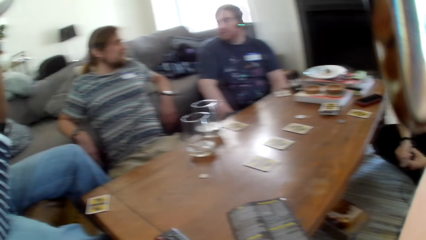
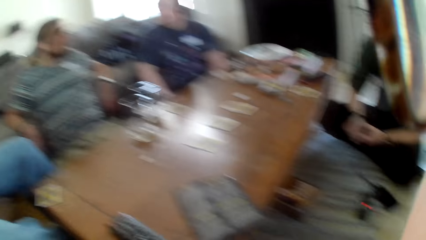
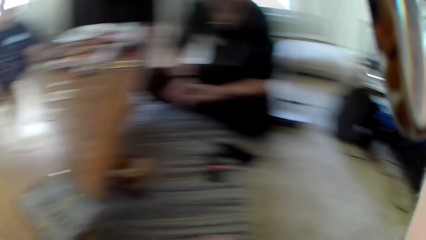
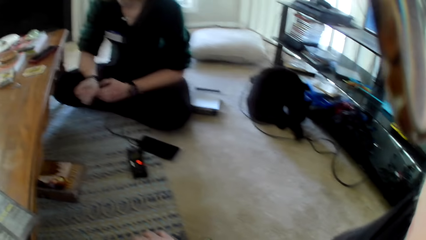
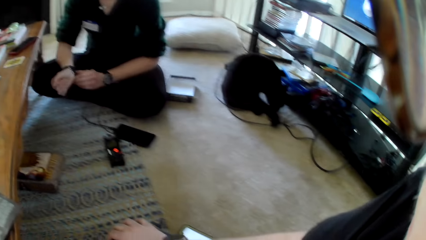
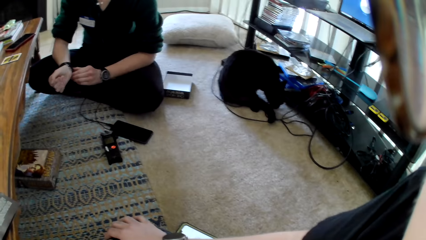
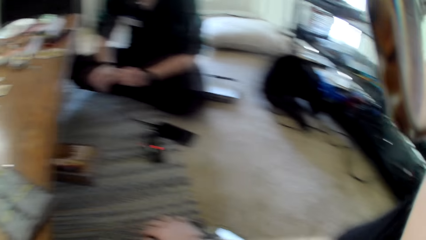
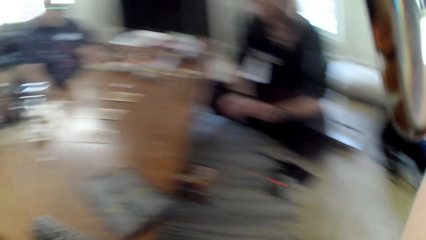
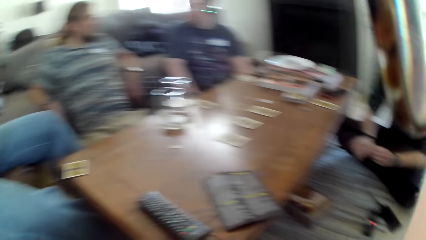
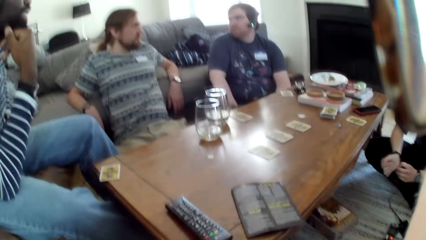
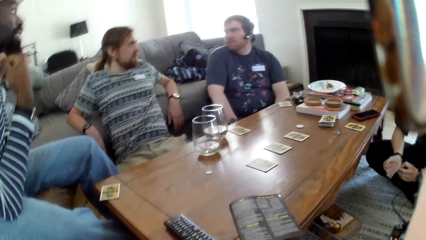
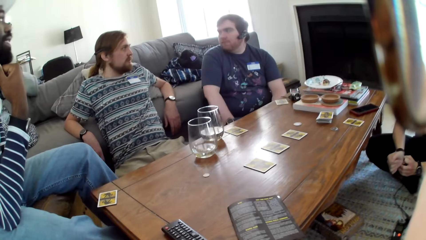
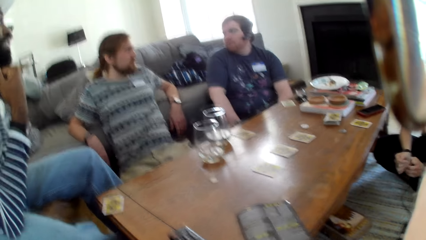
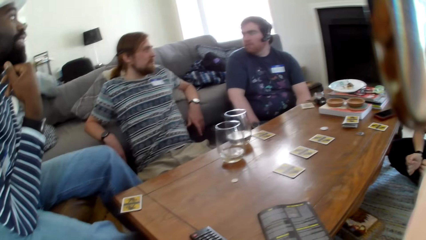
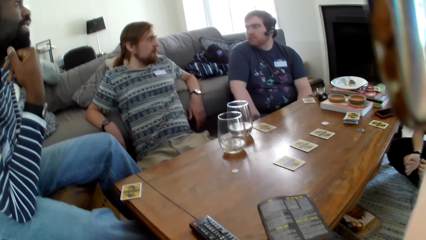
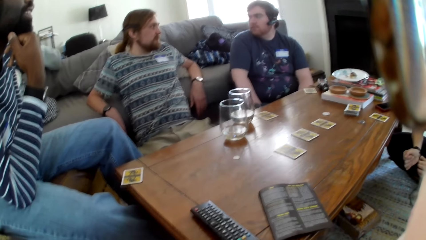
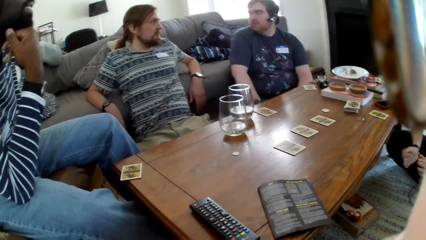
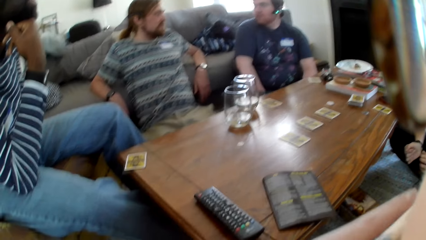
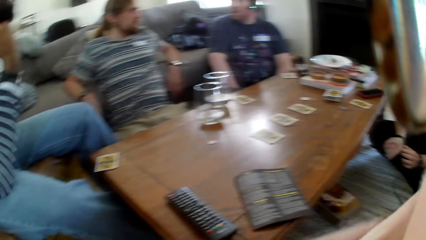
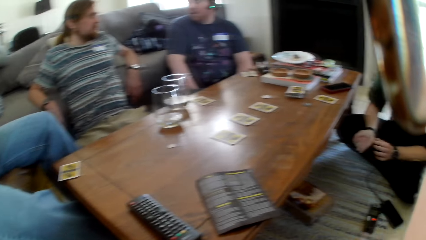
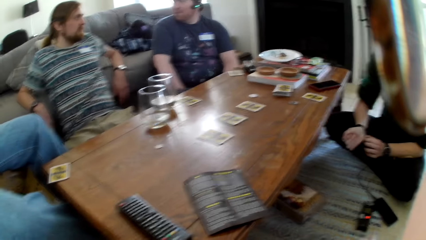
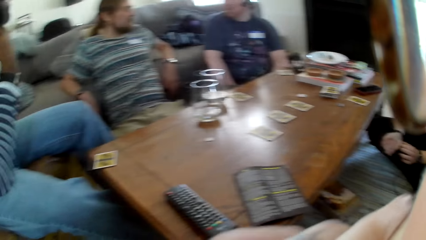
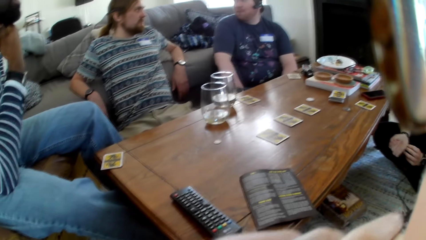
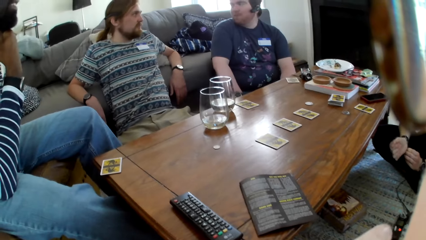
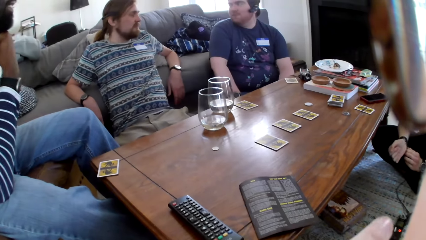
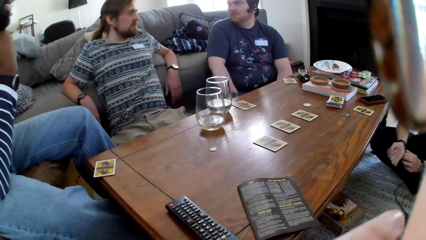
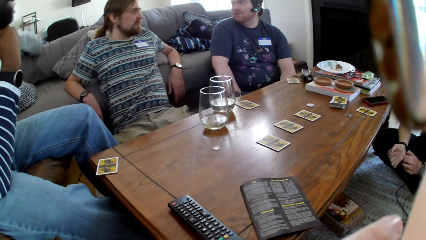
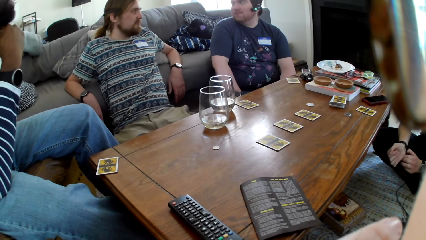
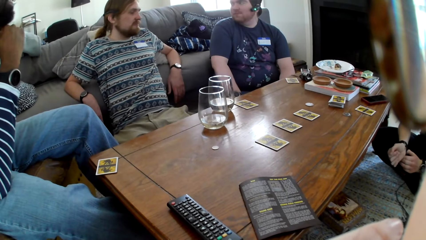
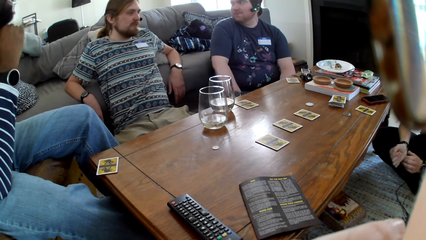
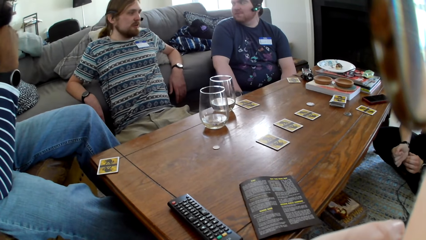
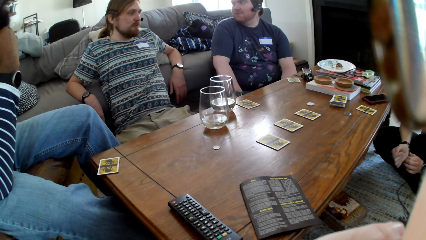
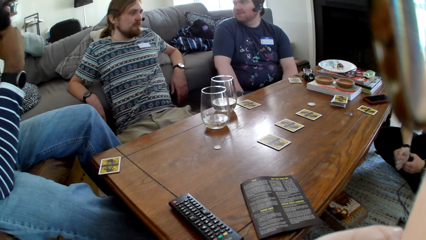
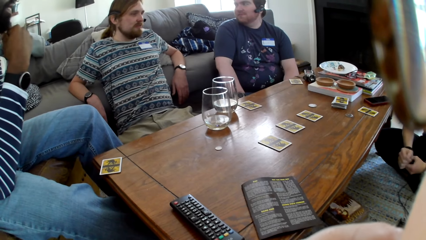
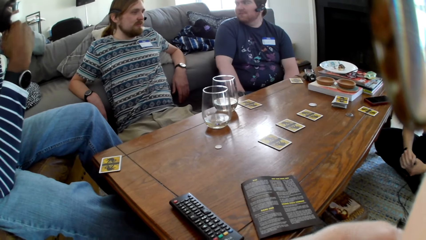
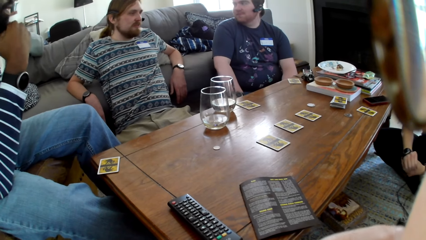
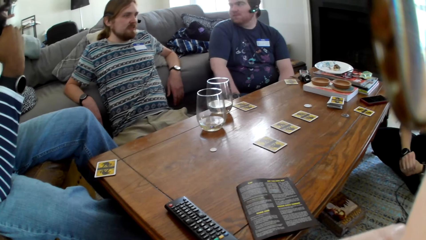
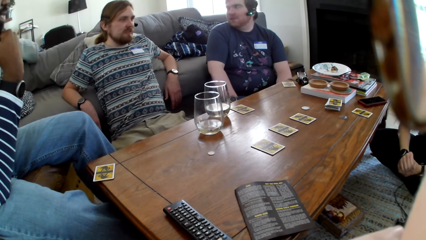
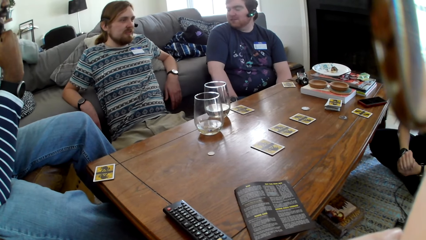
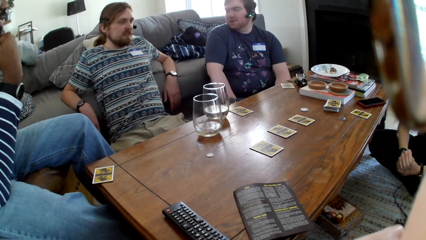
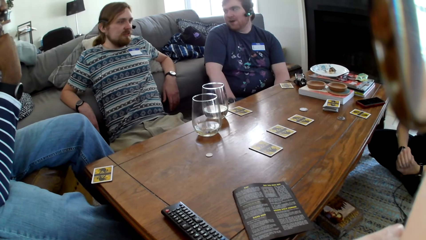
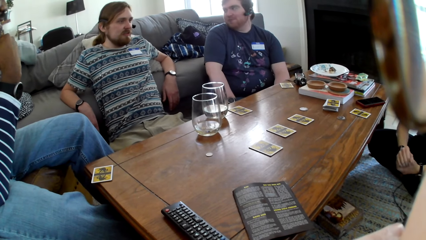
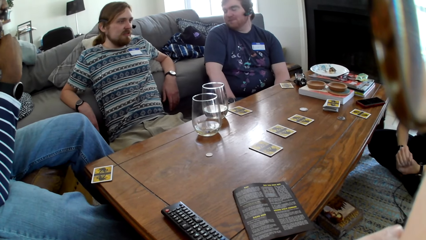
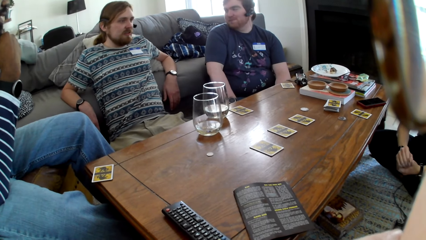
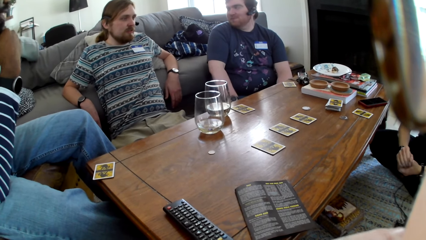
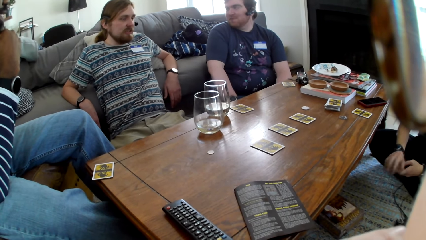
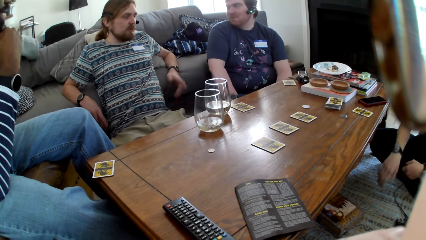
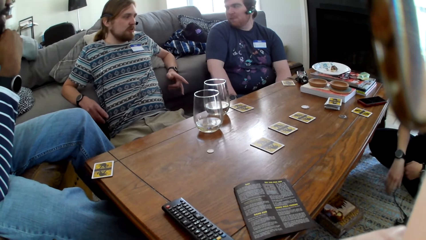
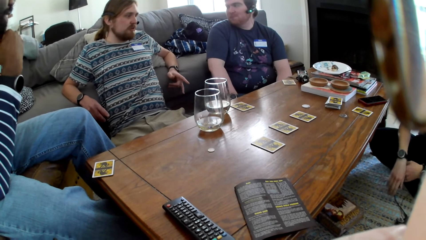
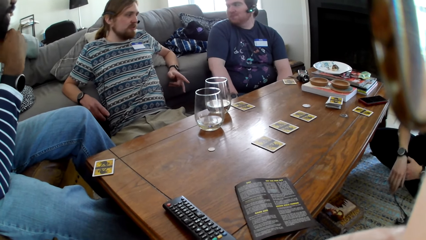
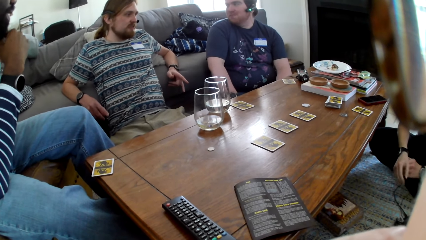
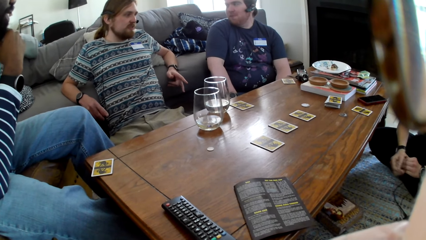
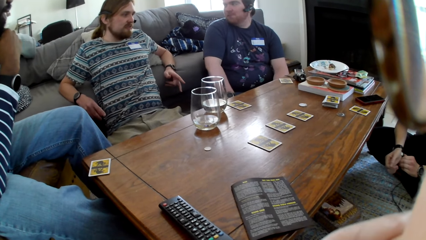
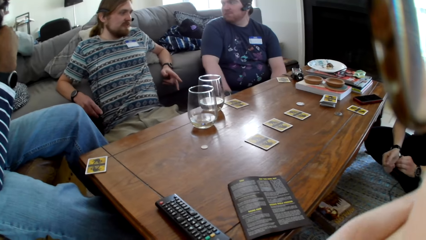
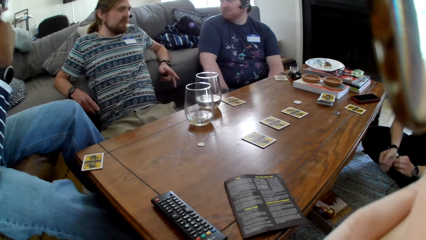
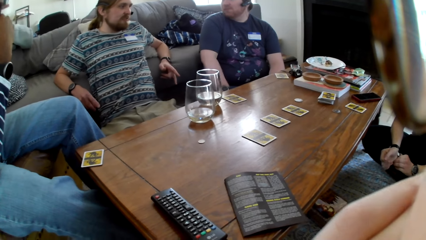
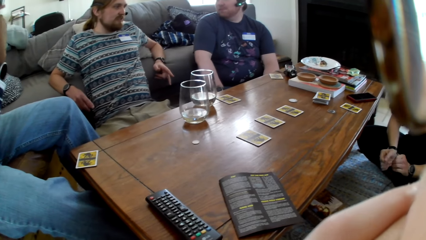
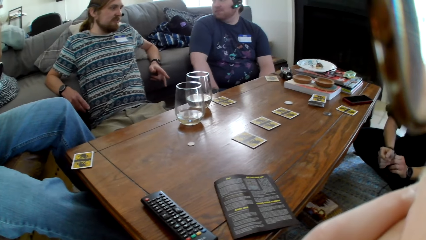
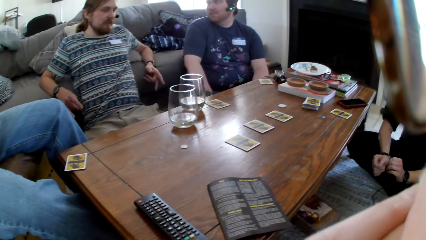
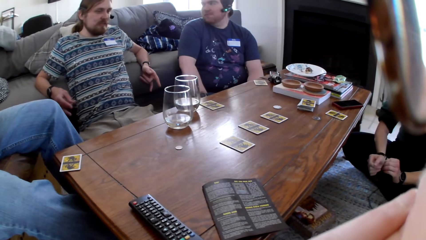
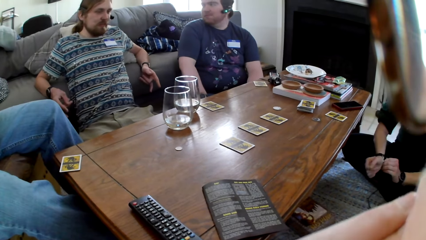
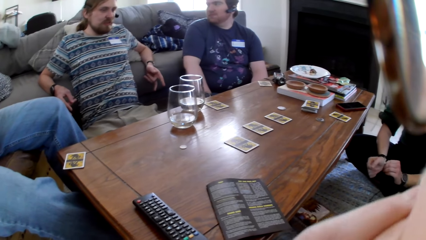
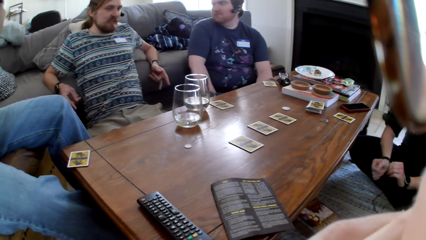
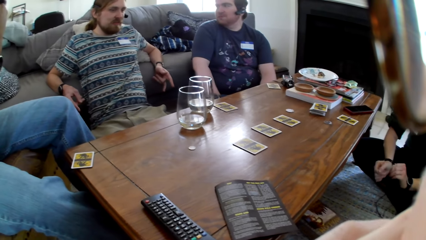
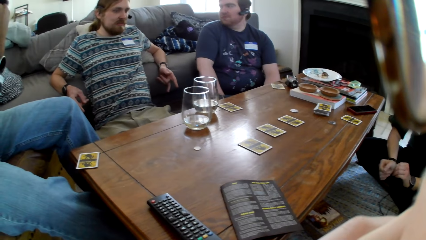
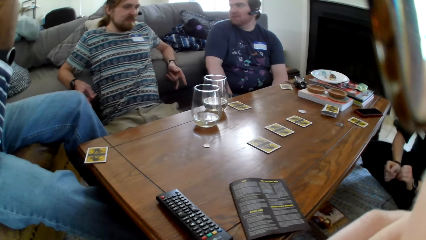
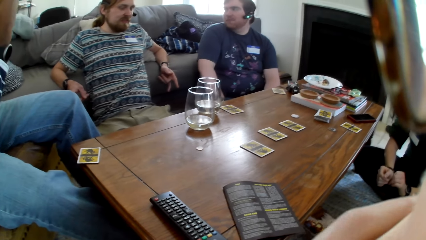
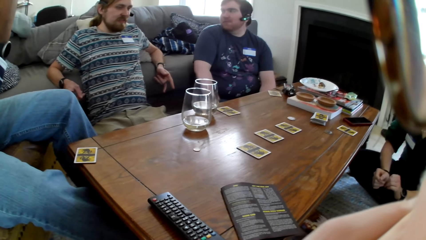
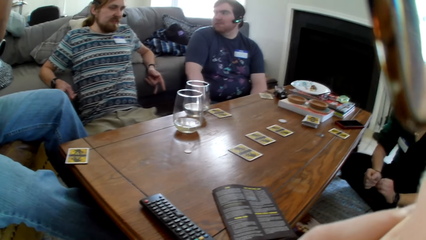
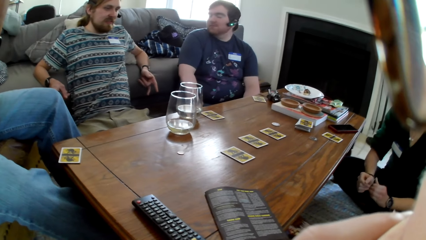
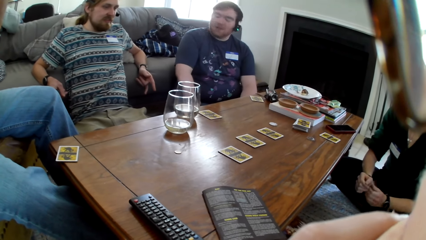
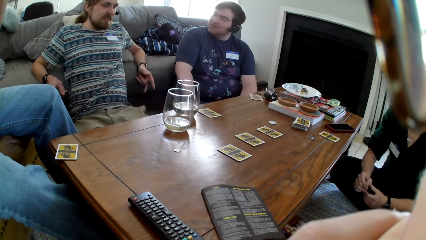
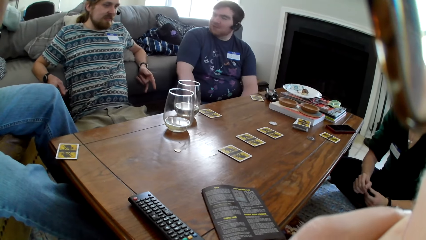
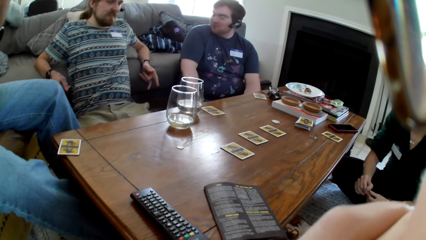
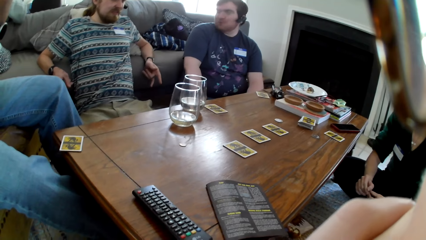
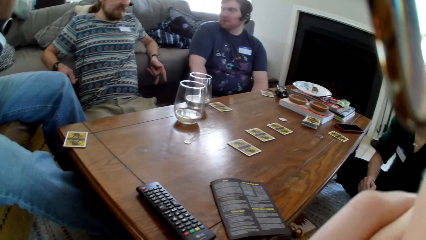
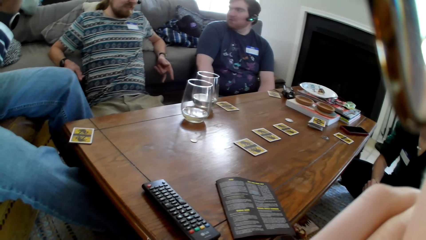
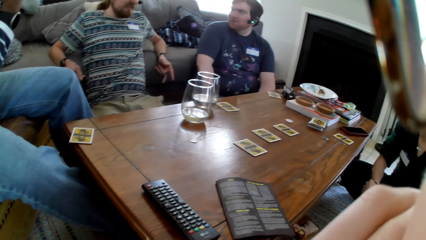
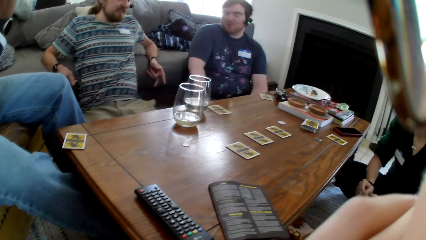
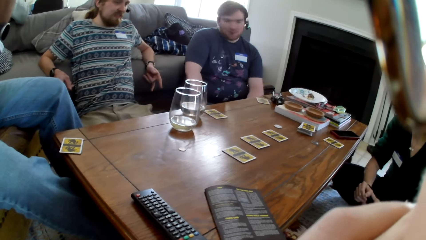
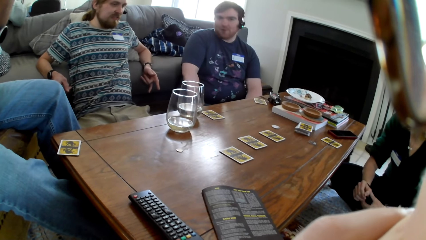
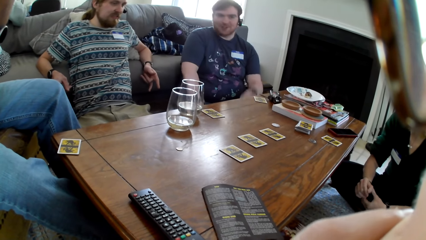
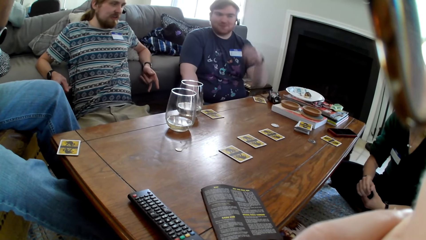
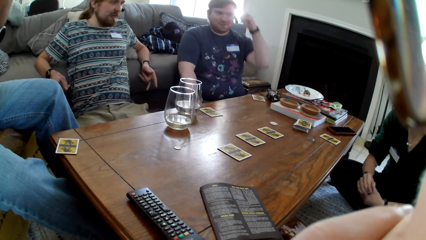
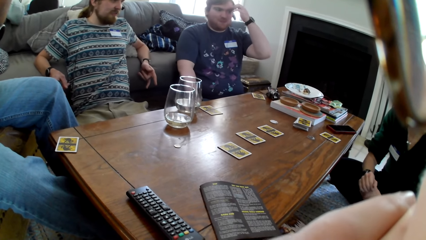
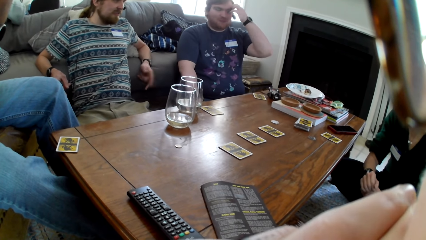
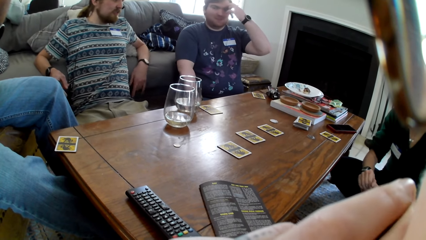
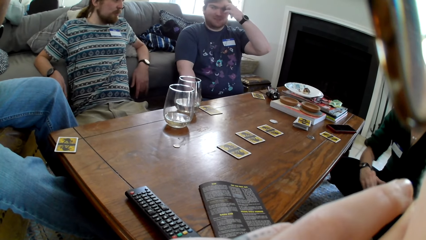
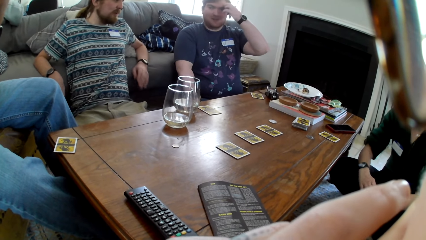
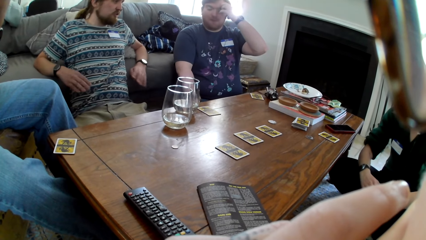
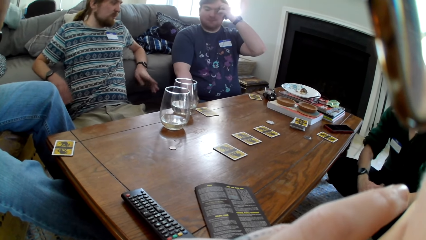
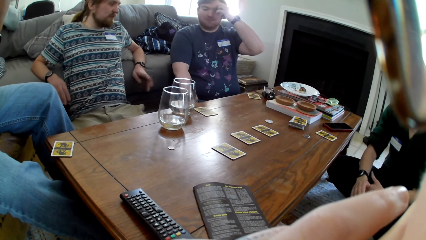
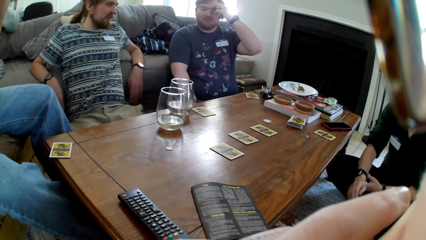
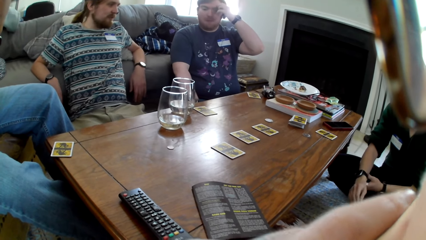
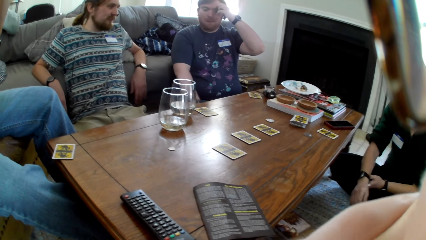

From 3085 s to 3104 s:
The camera wearer looks around the room. A person touches a watch with her hand. A man puts a hand on his head.
